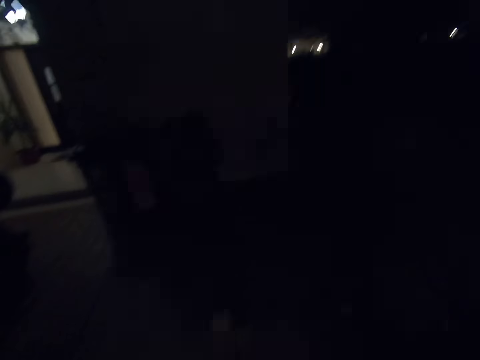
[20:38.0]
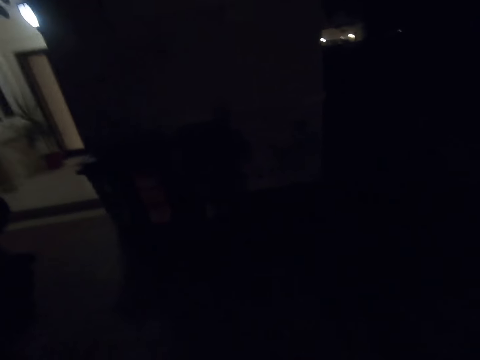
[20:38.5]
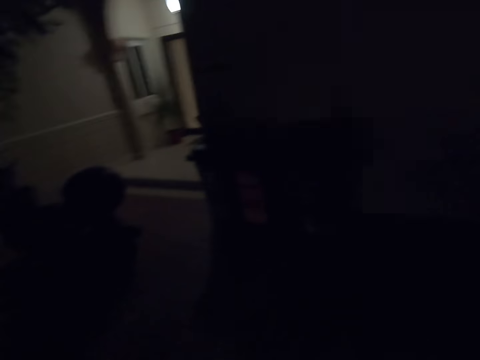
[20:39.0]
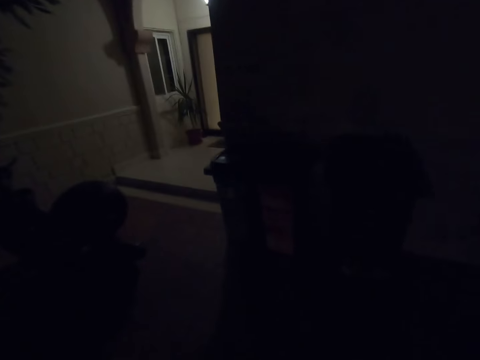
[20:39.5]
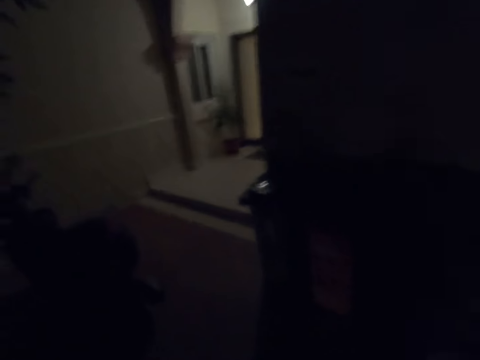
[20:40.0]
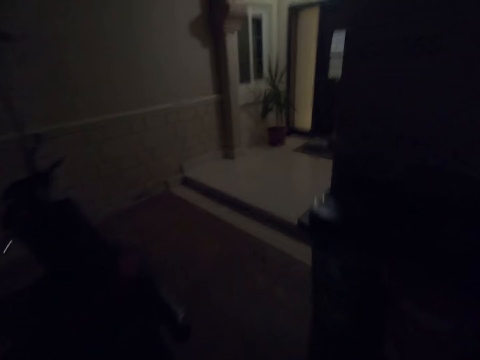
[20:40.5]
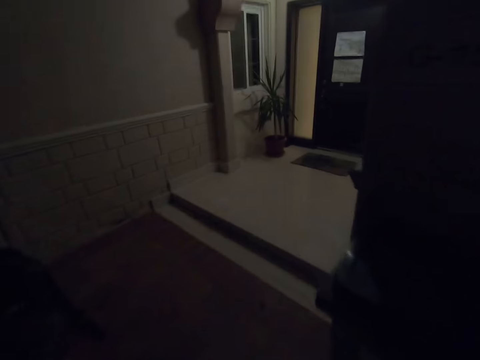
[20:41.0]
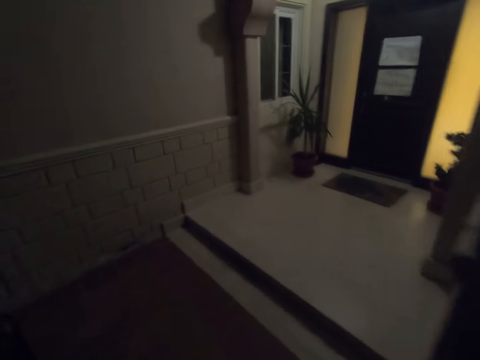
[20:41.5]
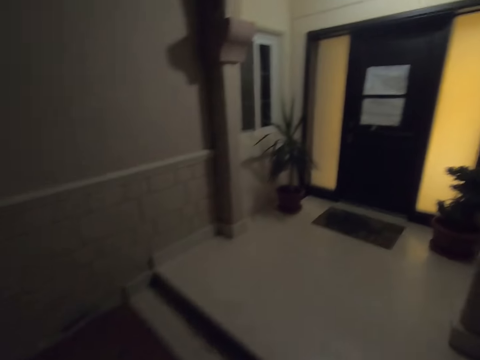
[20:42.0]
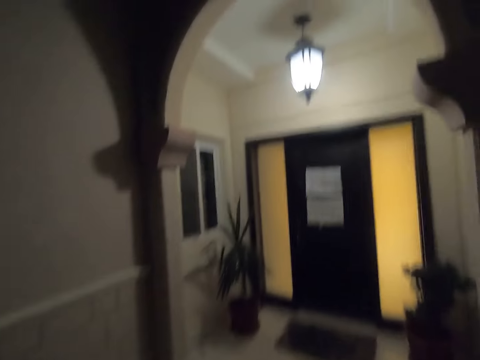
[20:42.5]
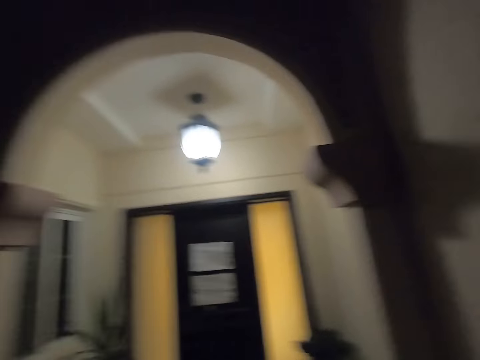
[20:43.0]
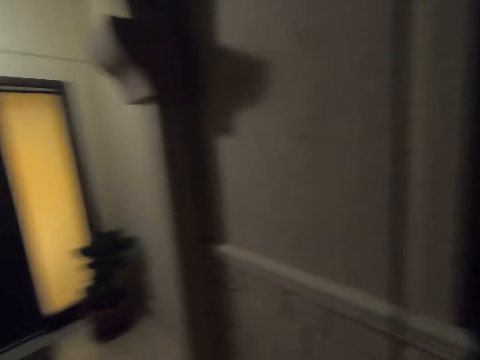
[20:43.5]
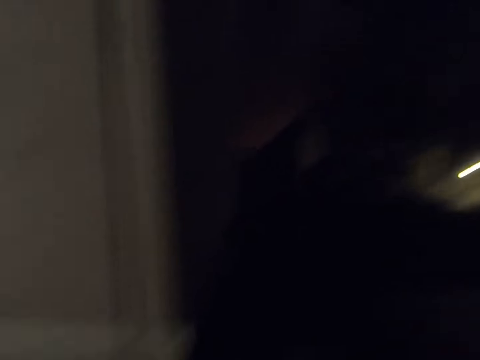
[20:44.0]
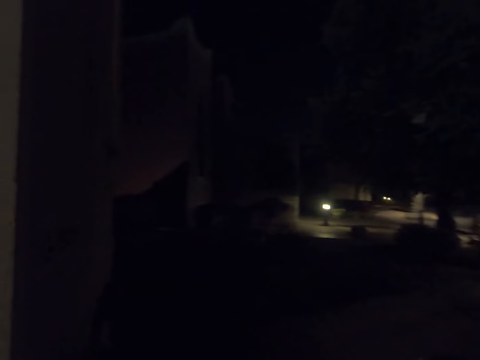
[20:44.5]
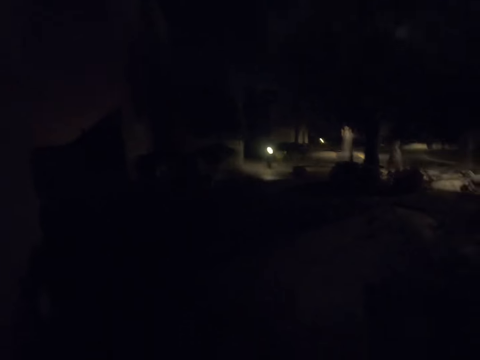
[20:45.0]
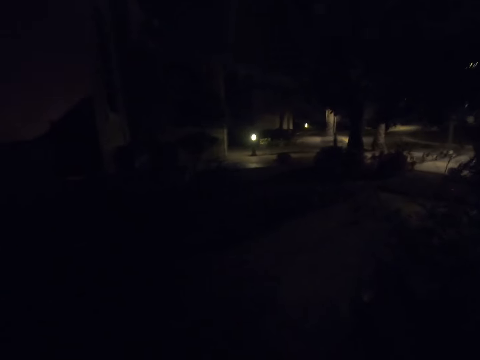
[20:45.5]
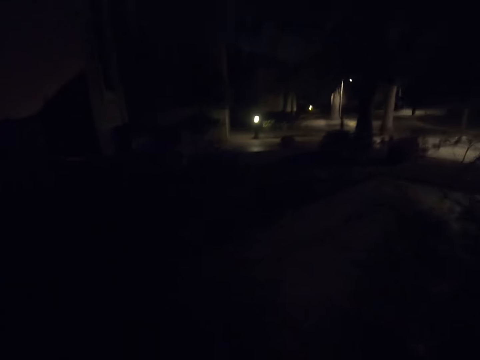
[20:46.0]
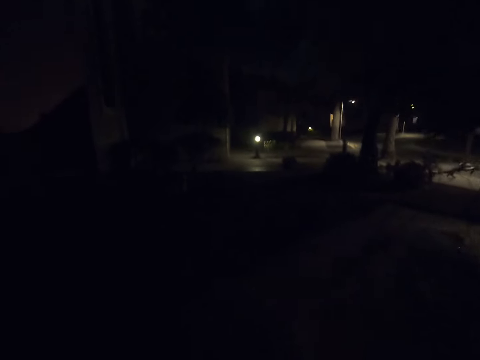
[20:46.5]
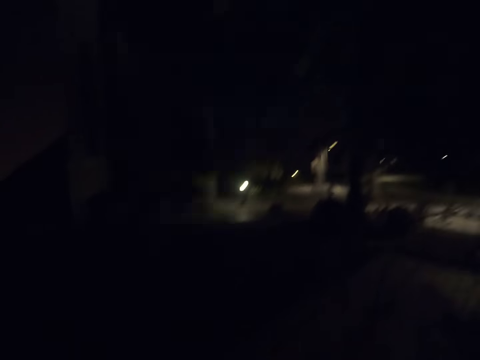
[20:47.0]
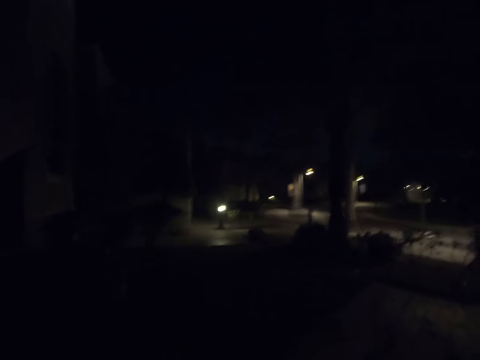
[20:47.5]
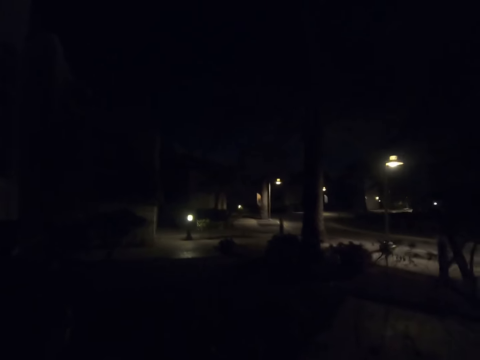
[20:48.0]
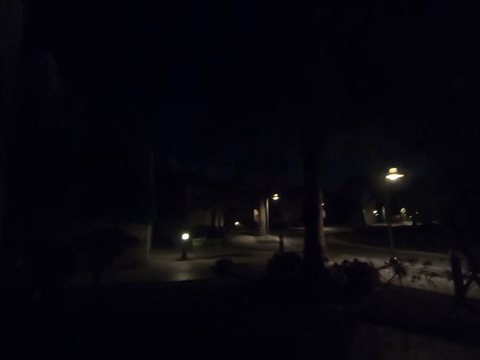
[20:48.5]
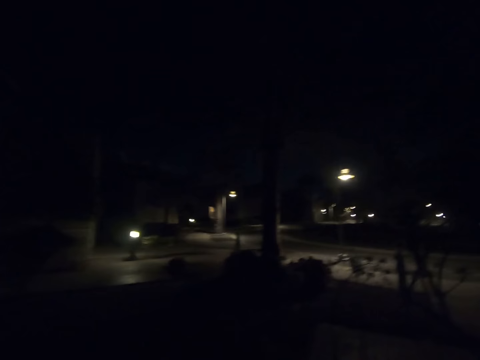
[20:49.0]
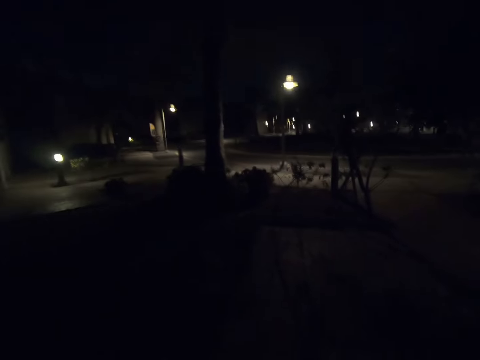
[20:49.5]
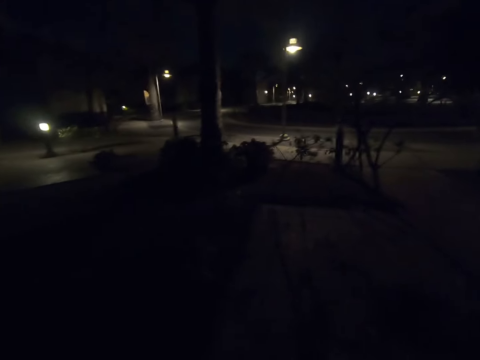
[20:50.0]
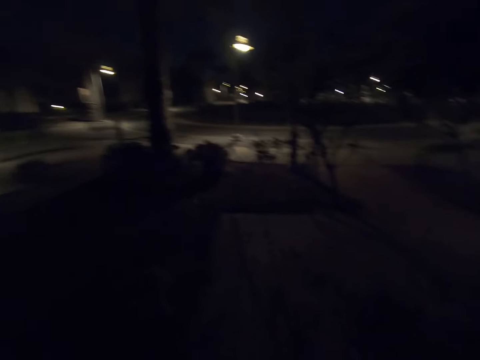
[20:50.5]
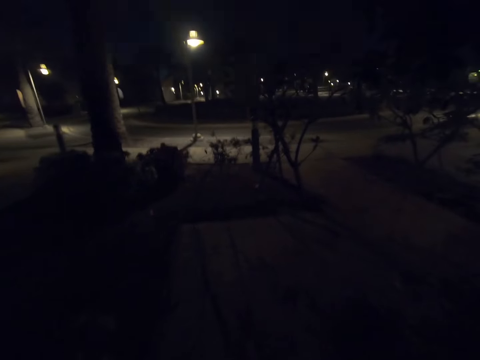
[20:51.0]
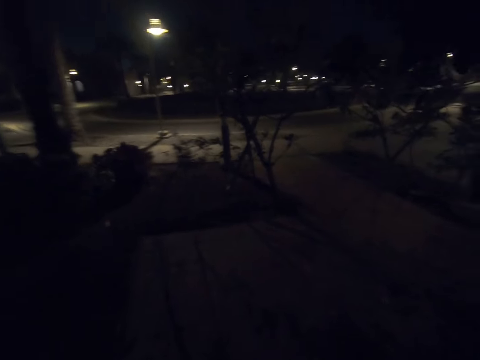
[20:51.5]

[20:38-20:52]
The camera wearer moves toward the entrance of the house. They get to the entrance. They turn back. They walk away from the entrance. They move around.
